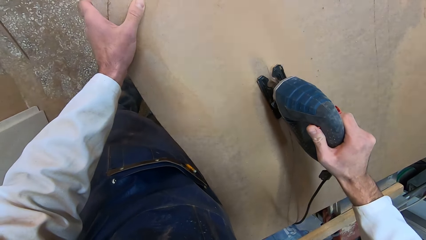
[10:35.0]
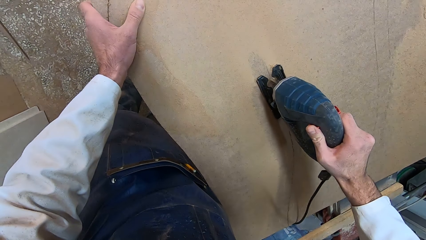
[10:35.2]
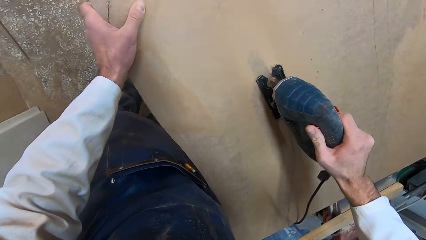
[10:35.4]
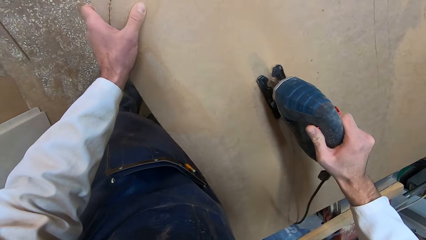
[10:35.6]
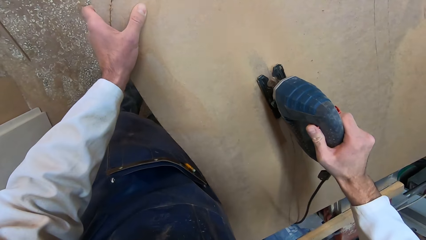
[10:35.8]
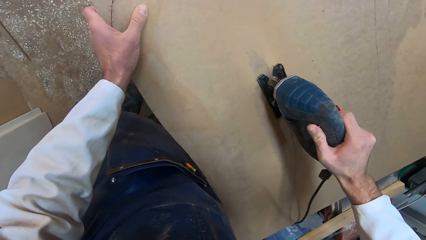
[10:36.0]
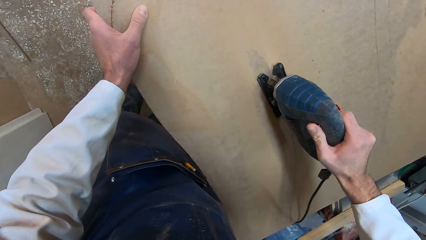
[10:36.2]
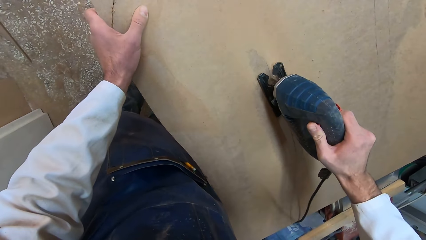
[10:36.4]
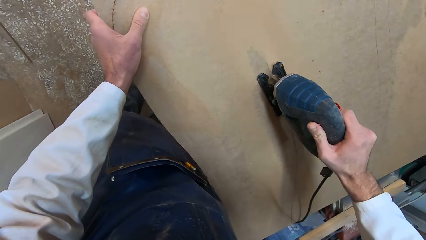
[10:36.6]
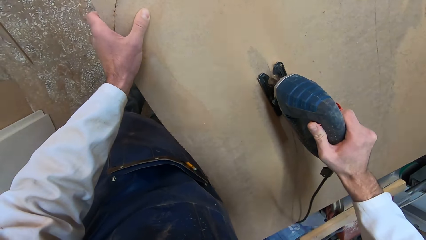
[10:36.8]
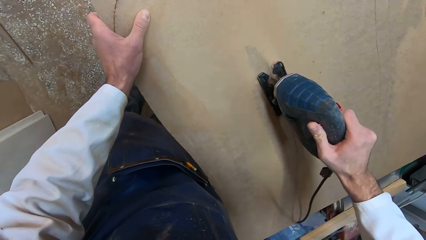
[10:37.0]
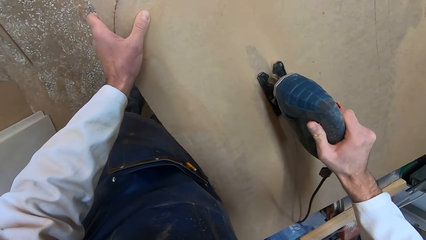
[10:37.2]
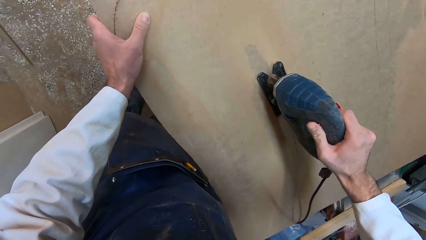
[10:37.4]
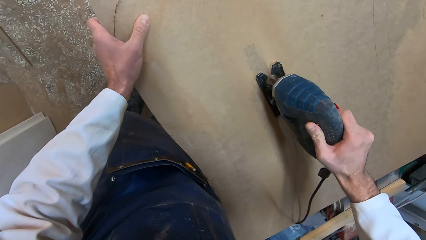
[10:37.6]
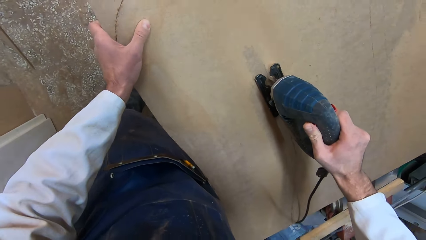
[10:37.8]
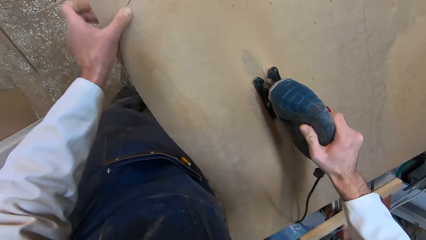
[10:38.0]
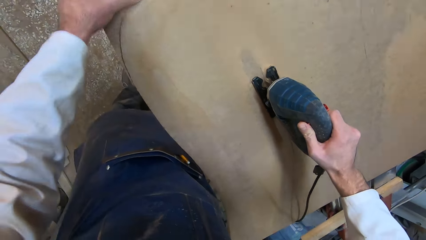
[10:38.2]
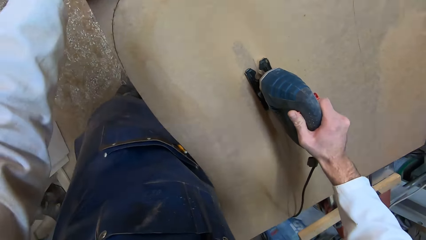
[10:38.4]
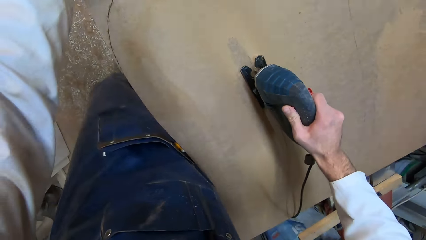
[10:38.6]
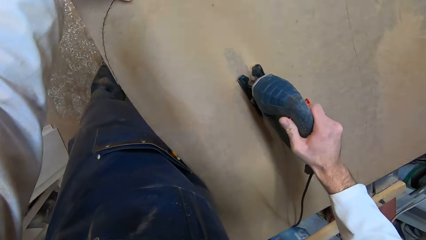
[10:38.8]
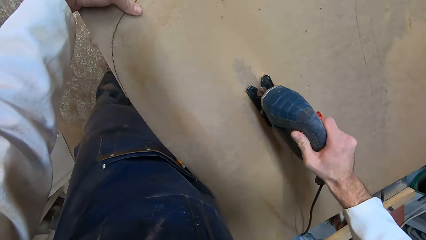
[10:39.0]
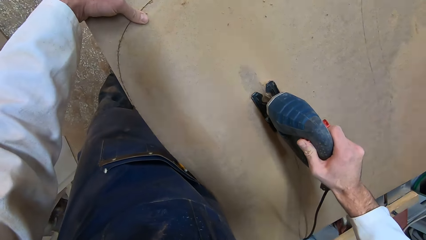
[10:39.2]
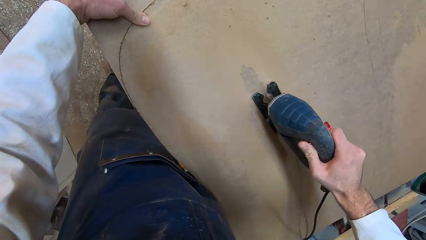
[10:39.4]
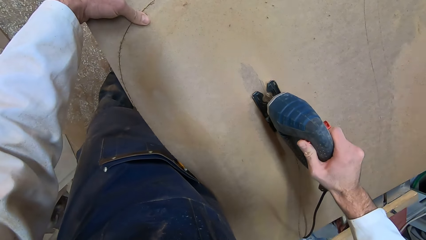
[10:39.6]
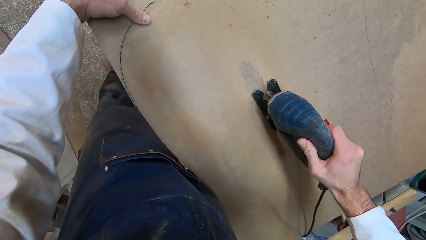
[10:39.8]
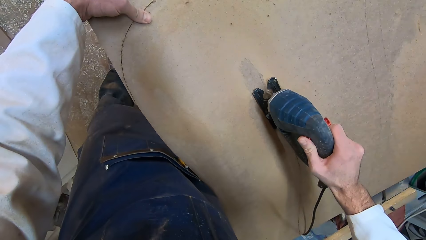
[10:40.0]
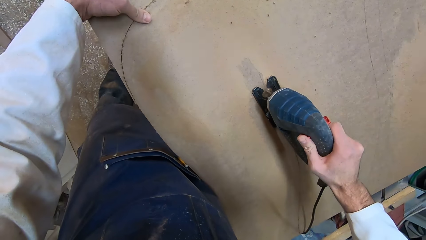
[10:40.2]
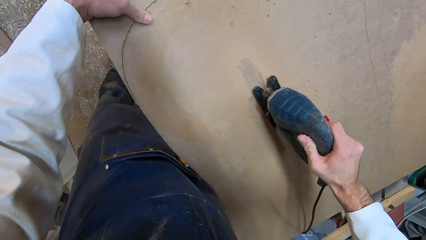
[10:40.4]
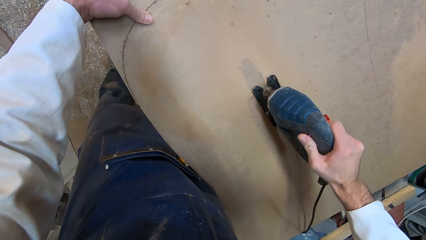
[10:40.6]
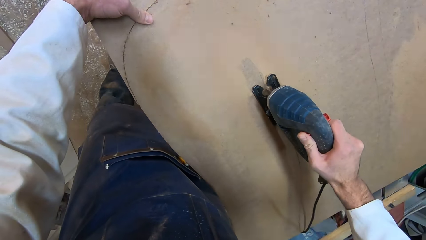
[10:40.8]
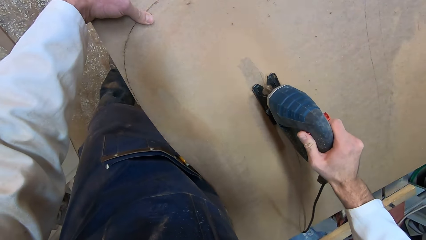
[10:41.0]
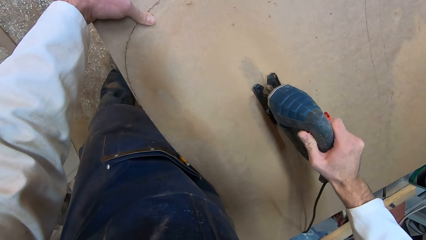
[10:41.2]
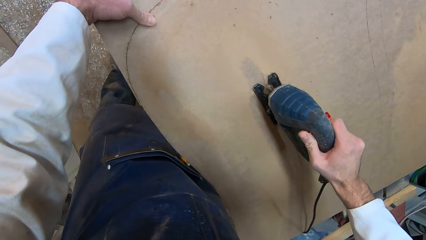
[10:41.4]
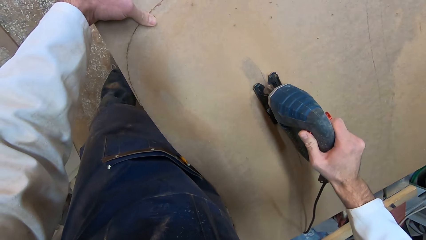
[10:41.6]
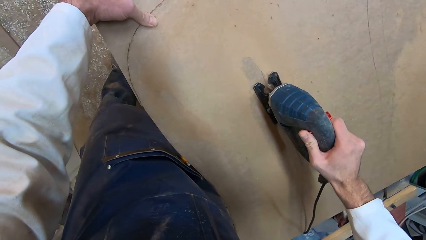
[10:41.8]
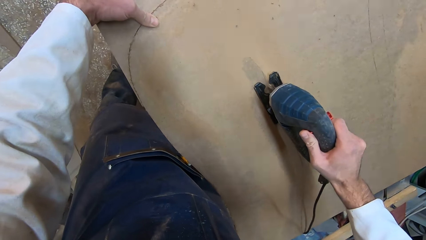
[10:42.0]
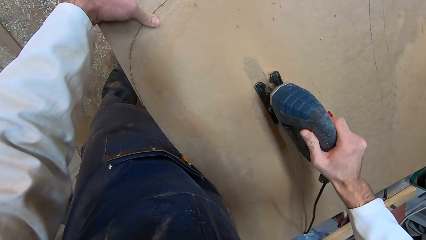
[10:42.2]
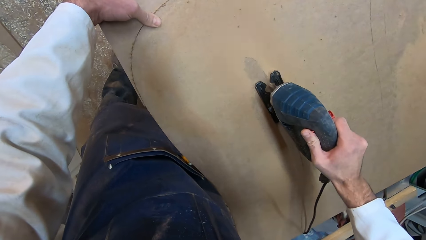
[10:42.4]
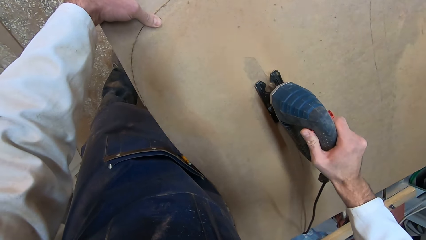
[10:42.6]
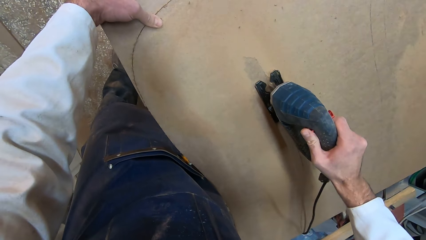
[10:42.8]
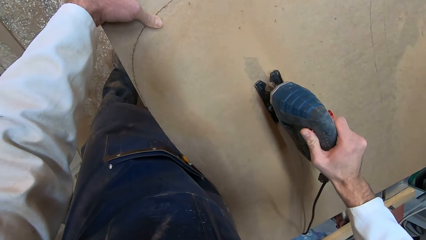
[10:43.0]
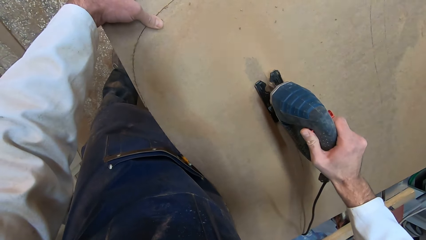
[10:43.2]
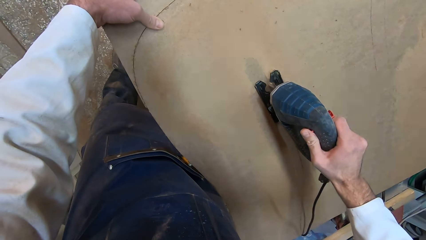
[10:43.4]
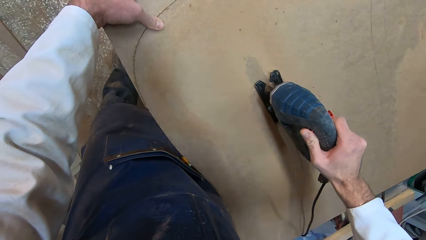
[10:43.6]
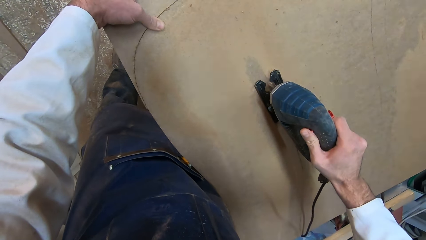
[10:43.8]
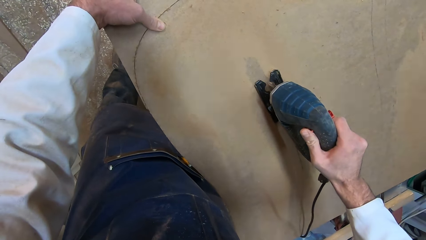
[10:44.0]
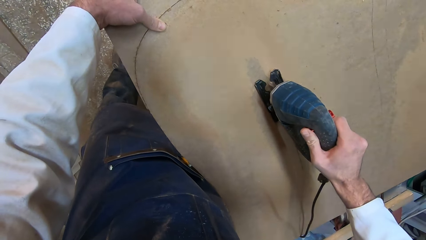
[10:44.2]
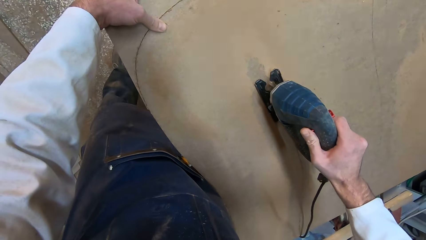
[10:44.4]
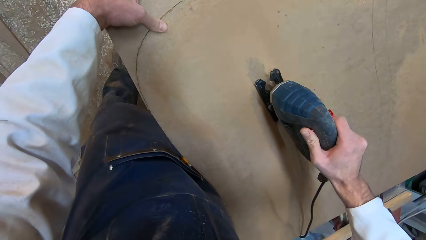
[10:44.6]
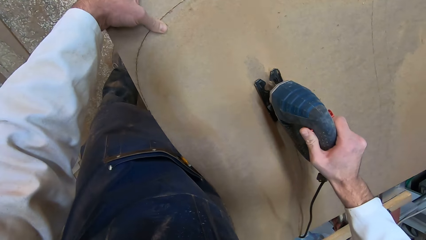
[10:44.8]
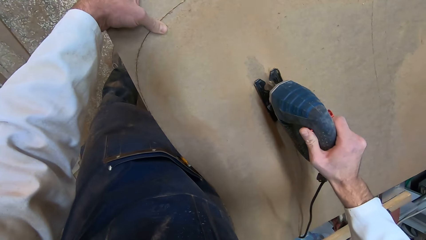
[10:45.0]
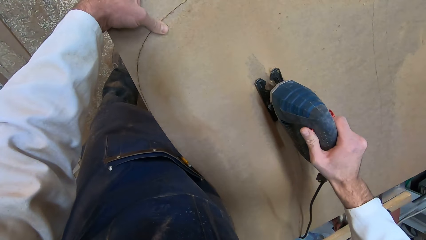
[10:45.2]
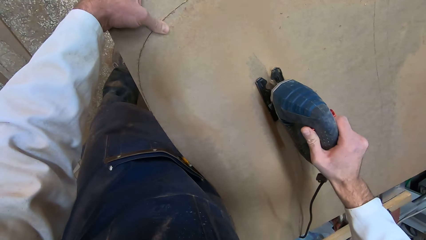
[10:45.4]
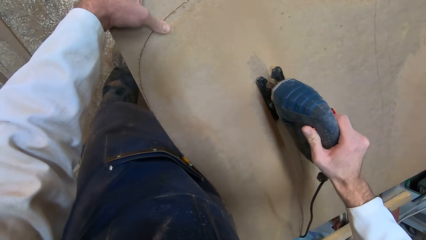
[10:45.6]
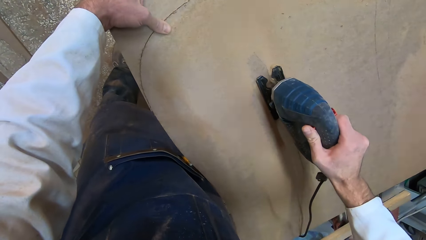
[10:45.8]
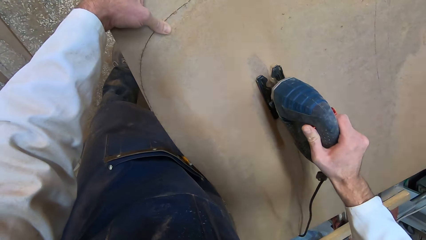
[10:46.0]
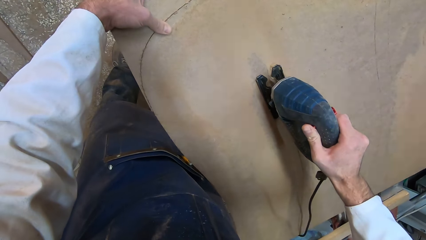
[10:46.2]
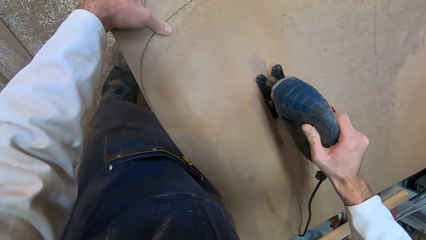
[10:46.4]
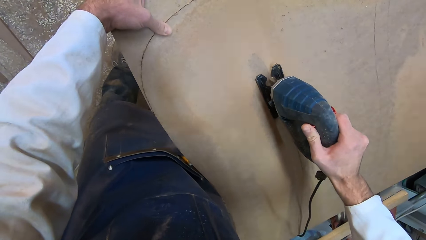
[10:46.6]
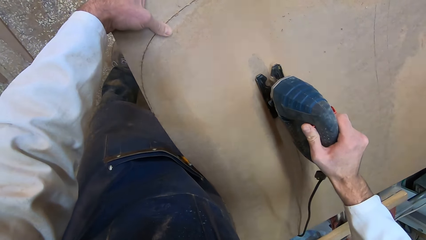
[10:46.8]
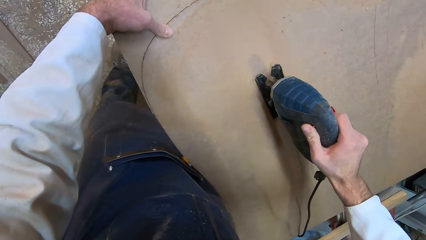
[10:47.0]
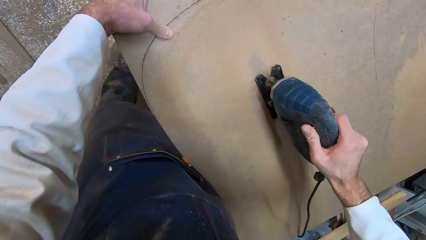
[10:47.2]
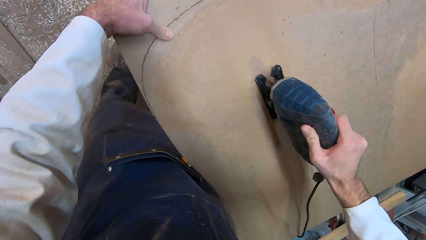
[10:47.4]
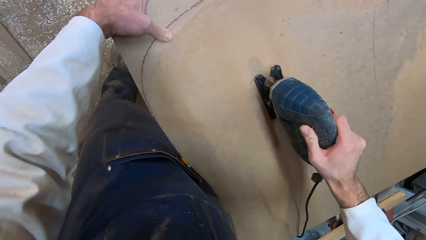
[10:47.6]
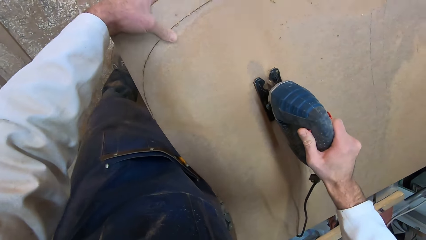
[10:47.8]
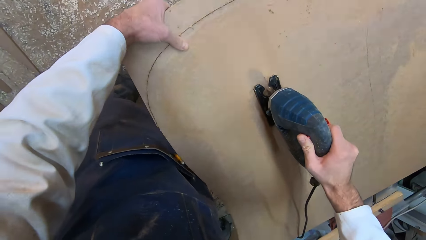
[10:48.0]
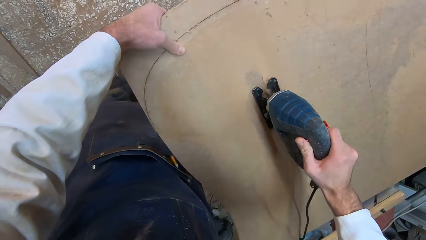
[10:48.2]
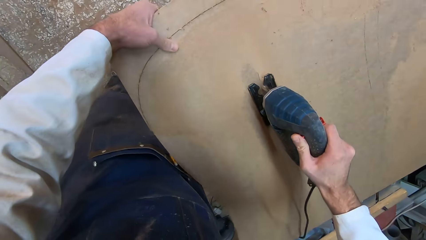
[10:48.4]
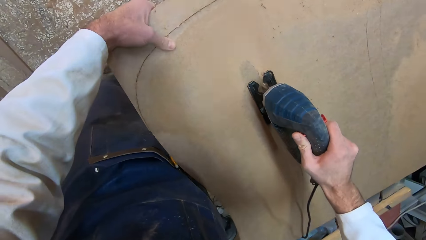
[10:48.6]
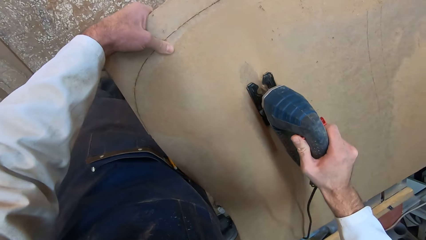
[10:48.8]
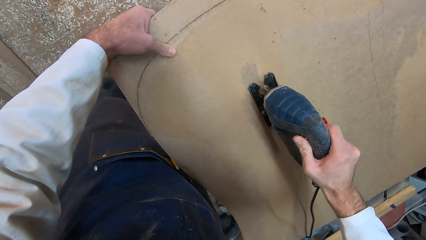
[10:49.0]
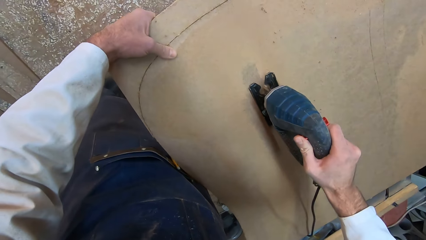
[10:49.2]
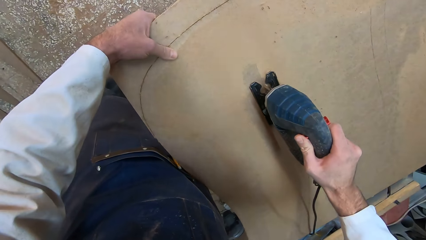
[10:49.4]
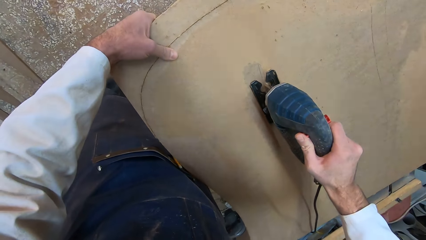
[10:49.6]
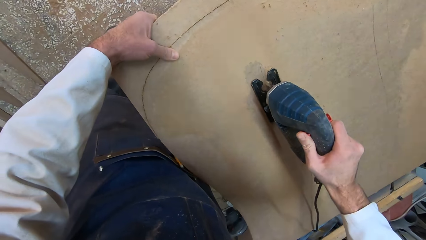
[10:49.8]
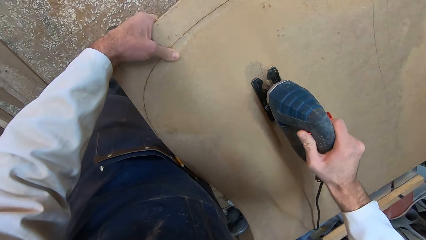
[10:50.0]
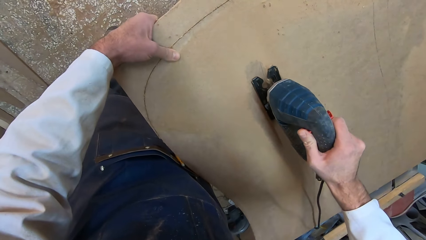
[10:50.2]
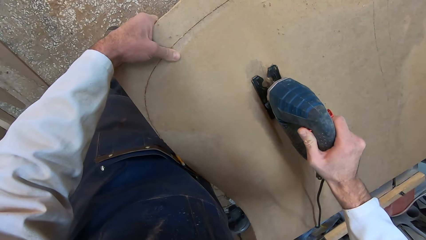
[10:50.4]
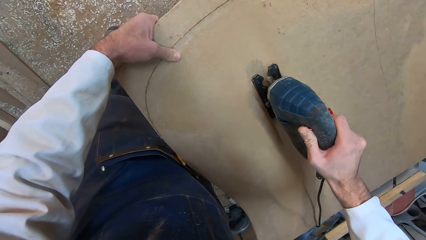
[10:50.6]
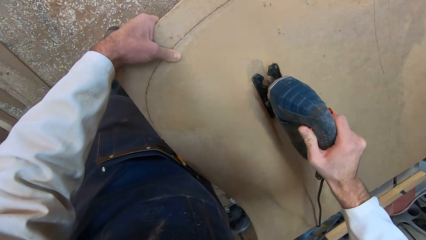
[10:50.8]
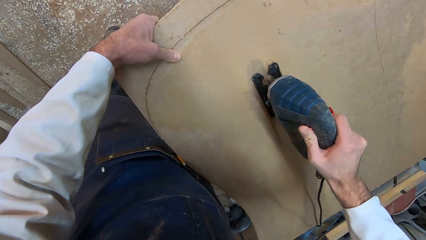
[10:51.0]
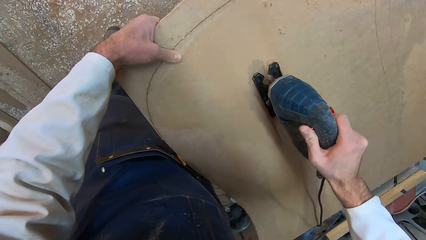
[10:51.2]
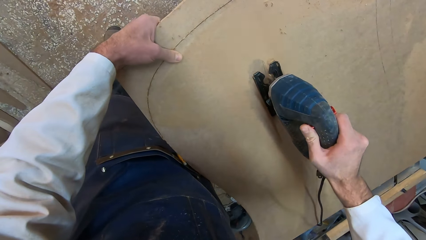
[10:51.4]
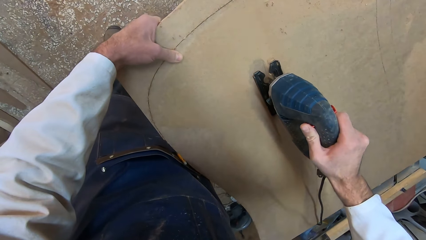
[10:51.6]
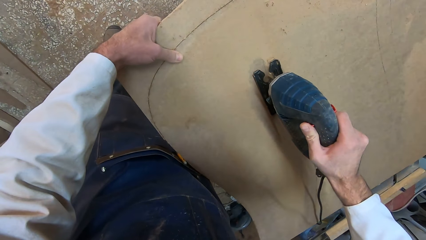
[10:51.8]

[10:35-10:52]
The camera wearer moves his left hand up the wood. He moves his left foot. He moves his left hand. He adjusts his positioning. He moves his left foot.
